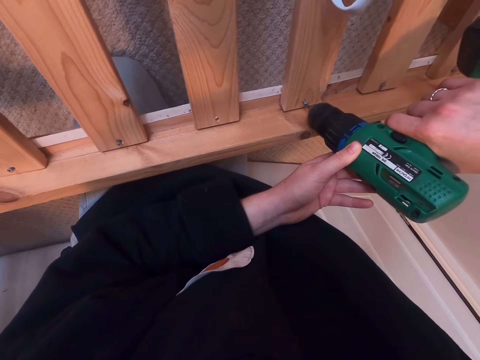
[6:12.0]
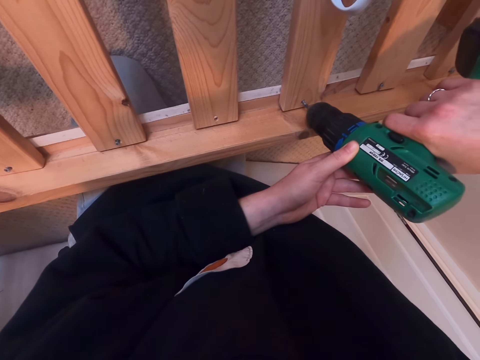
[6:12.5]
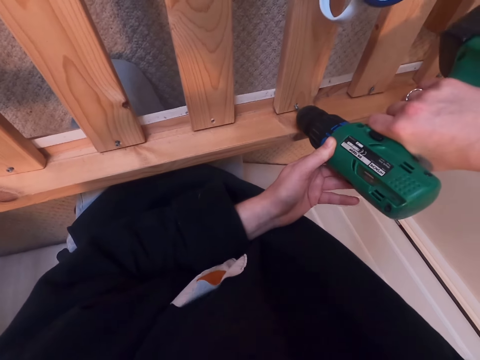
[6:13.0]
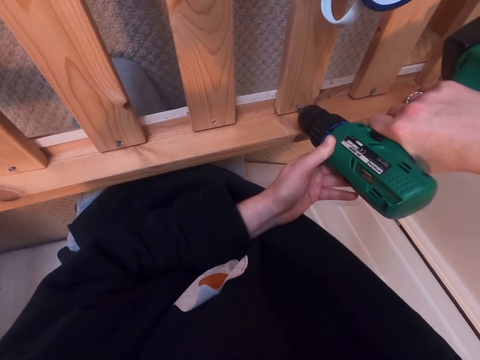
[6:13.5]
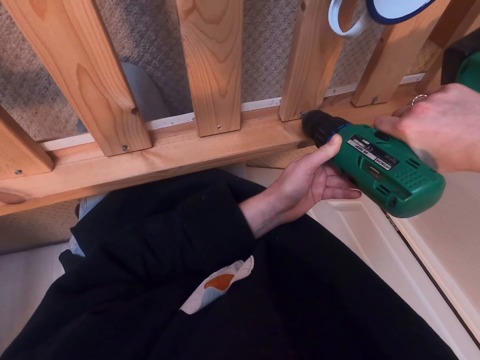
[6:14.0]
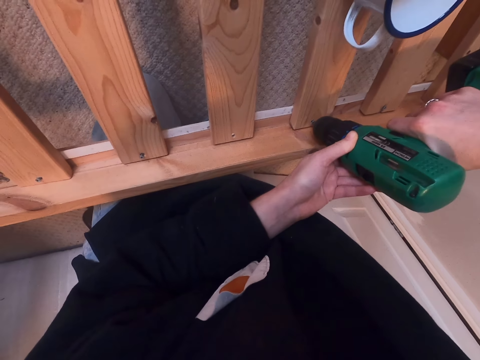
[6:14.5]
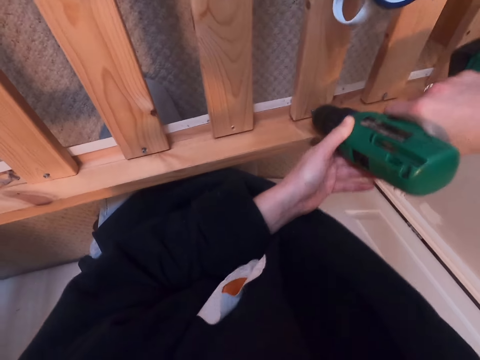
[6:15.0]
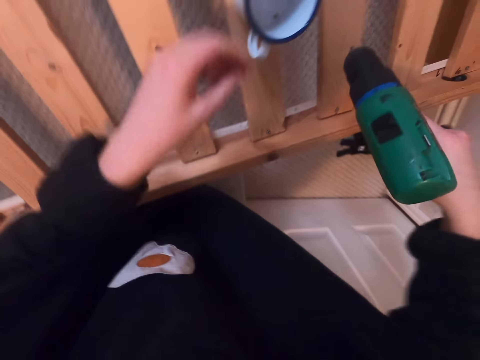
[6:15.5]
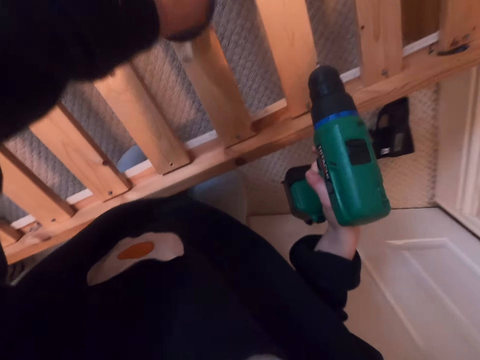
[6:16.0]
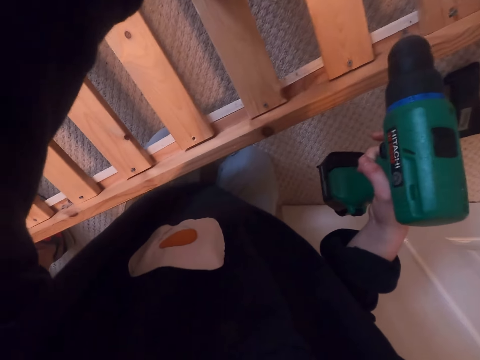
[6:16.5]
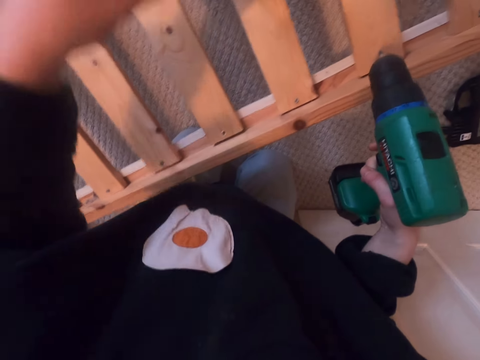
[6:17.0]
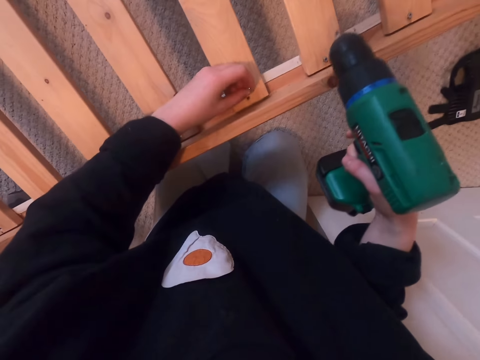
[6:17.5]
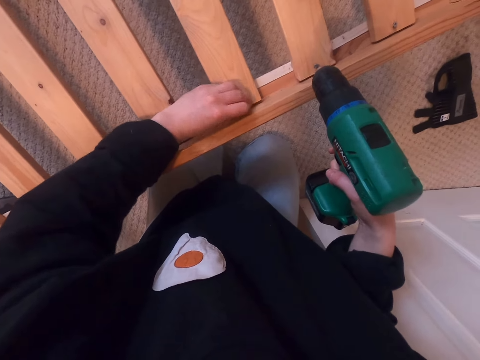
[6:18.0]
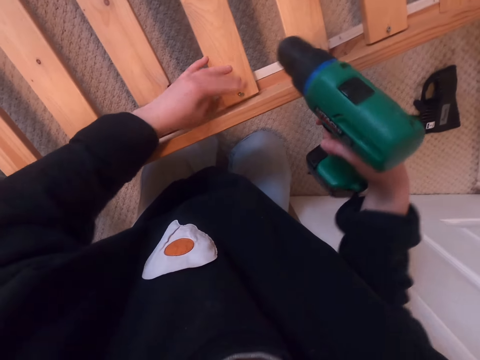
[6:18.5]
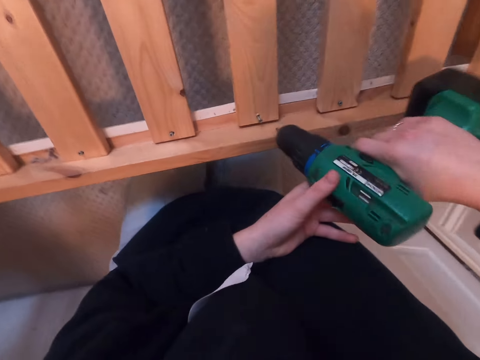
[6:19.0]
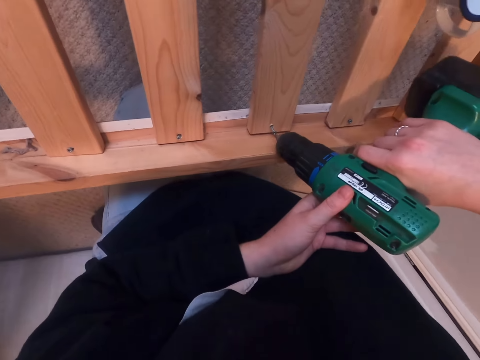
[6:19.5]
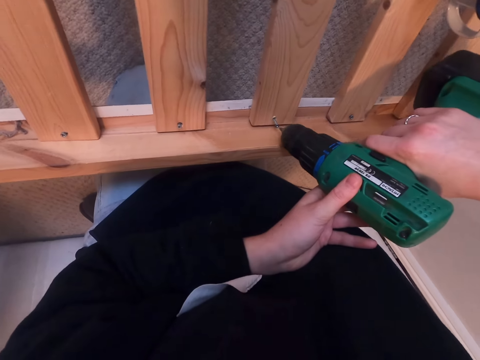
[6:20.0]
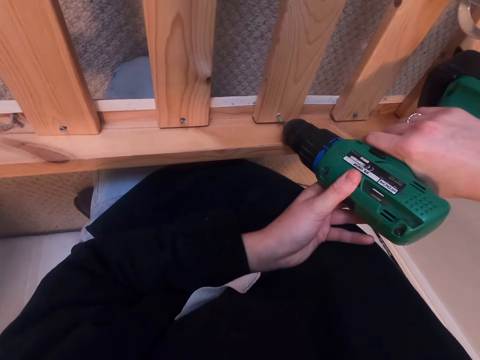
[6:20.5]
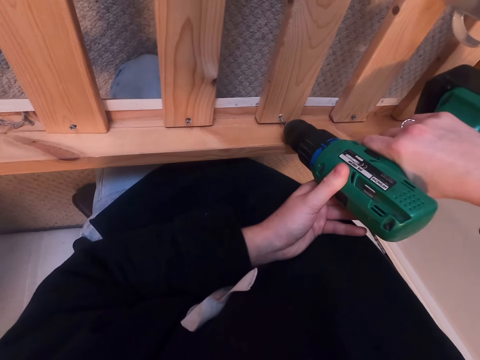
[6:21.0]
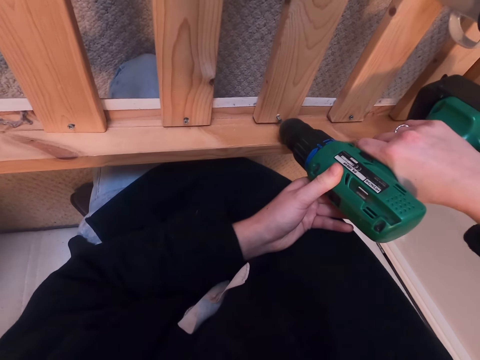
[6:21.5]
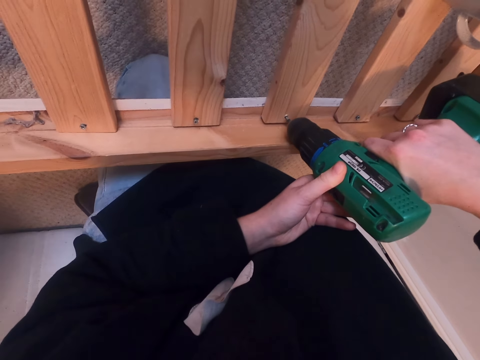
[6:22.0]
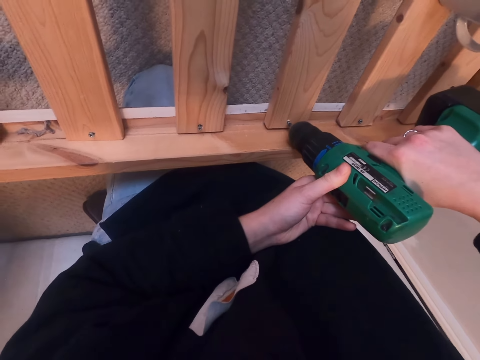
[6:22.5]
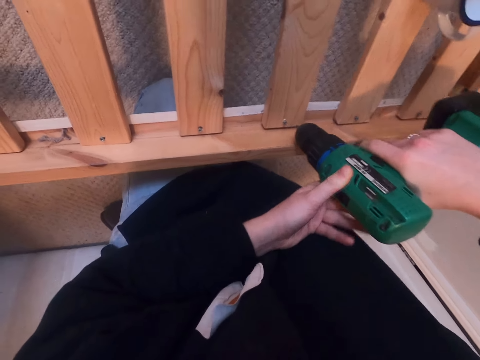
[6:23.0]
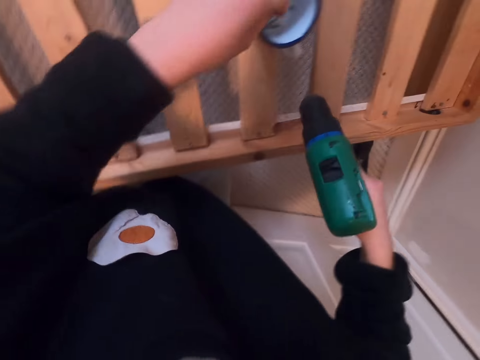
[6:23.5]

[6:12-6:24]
The camera wearer picks up the nail in the cup. They put the nail in the hole of the bed. They drill the nail in the wooden part of the bed.

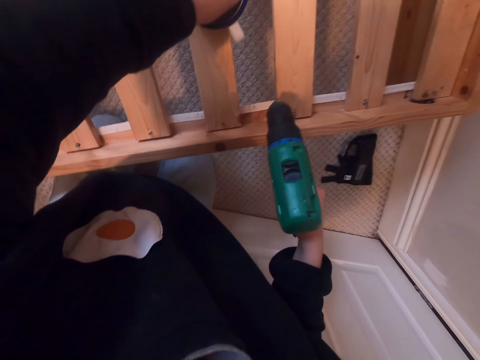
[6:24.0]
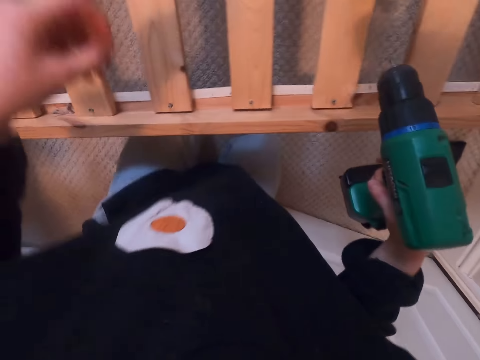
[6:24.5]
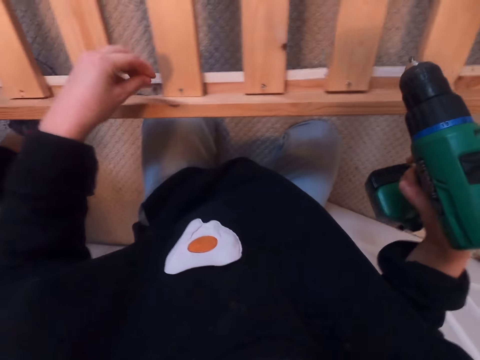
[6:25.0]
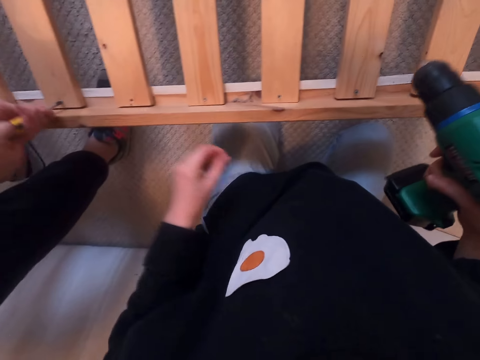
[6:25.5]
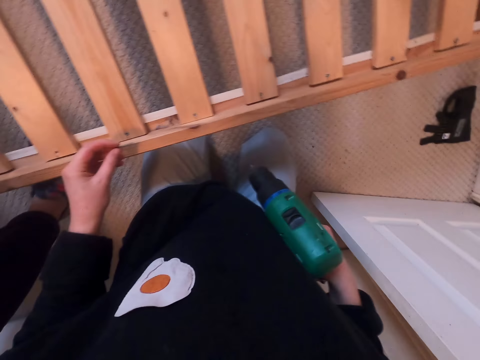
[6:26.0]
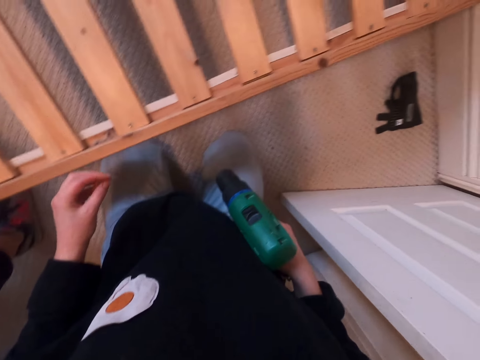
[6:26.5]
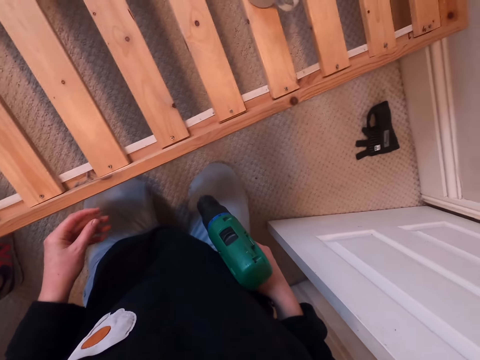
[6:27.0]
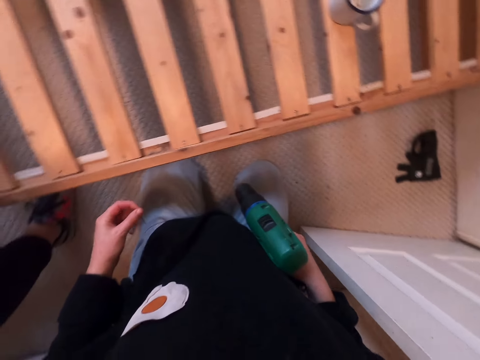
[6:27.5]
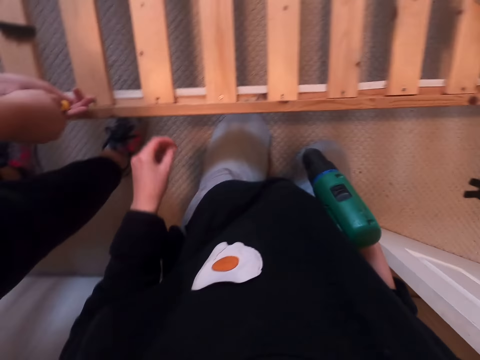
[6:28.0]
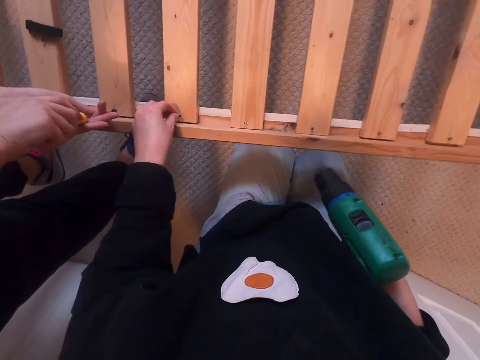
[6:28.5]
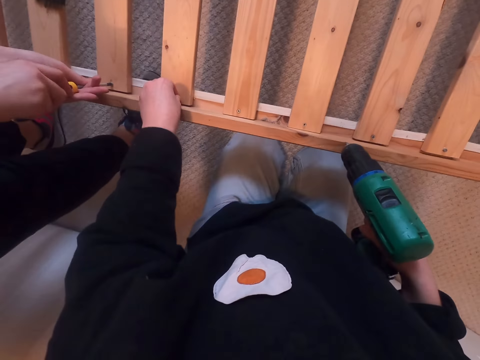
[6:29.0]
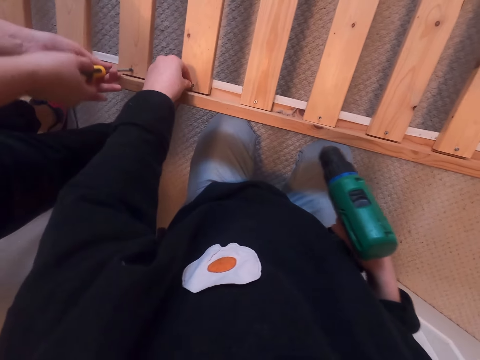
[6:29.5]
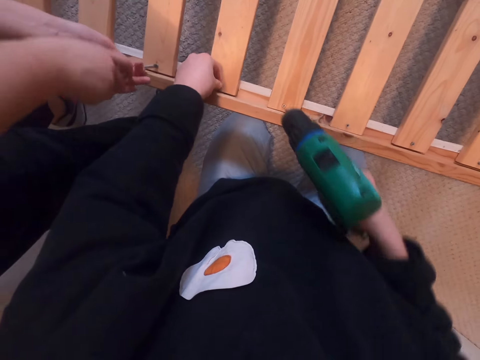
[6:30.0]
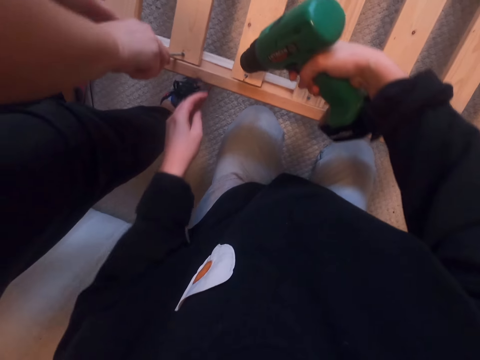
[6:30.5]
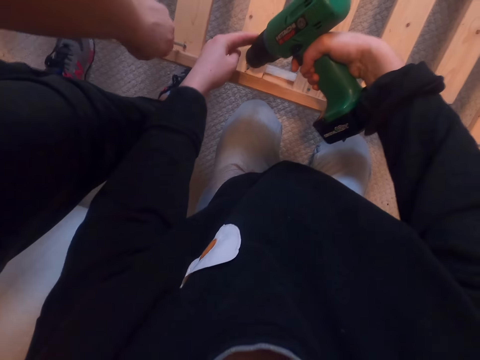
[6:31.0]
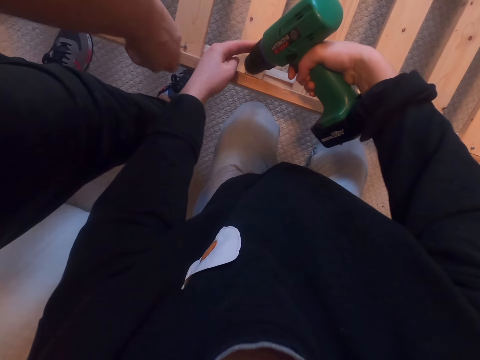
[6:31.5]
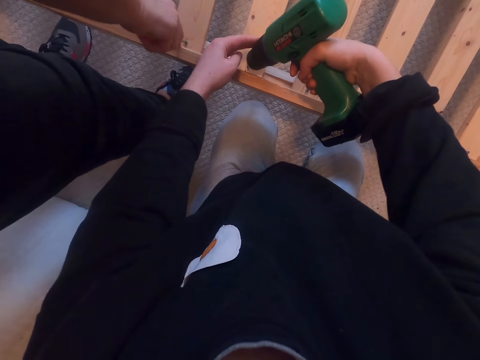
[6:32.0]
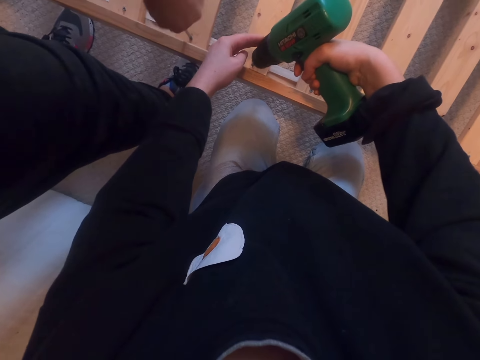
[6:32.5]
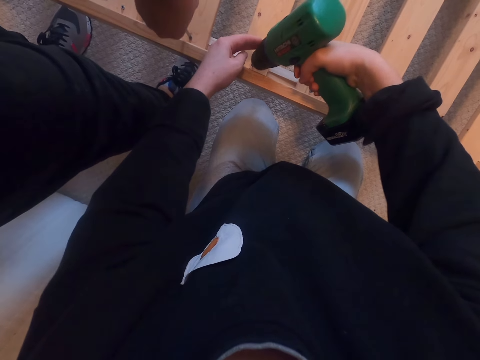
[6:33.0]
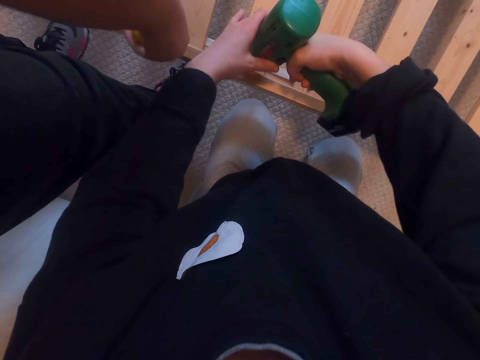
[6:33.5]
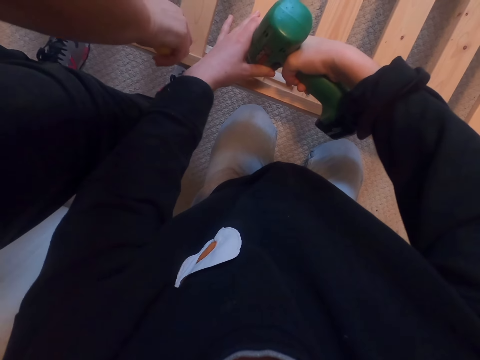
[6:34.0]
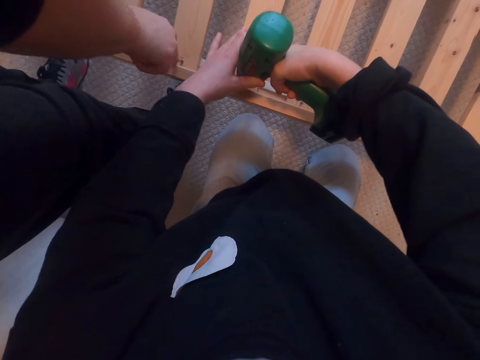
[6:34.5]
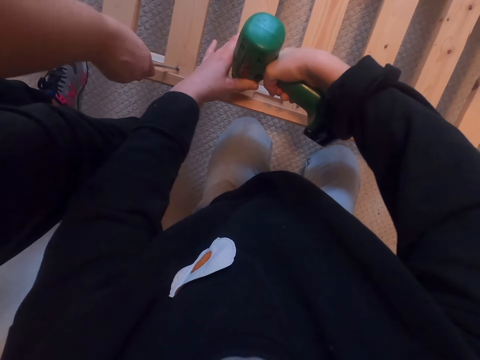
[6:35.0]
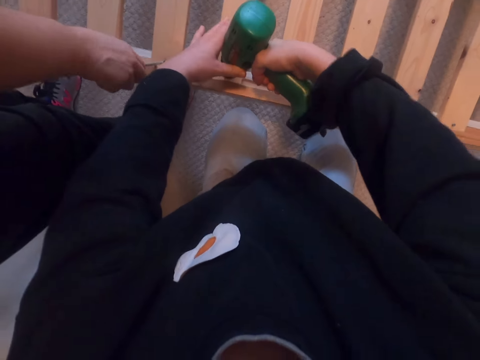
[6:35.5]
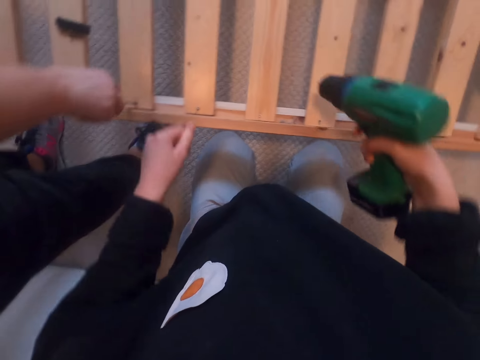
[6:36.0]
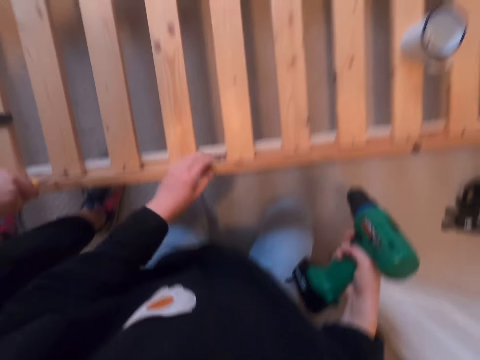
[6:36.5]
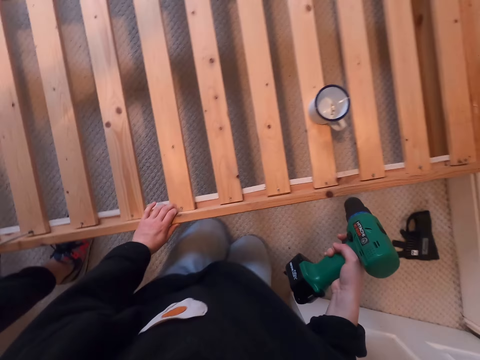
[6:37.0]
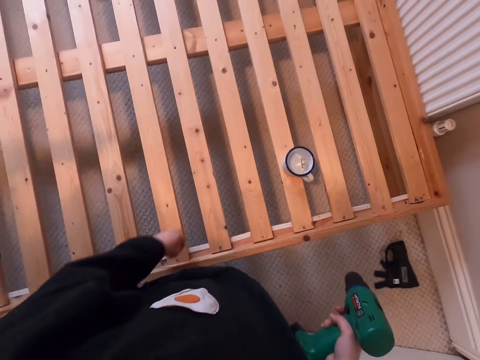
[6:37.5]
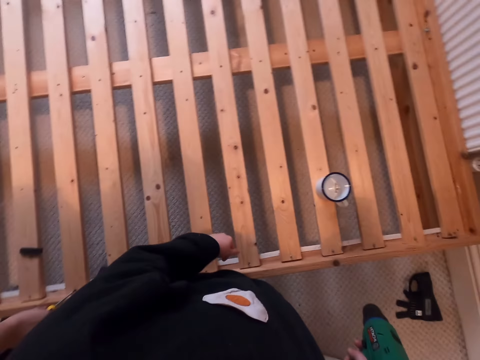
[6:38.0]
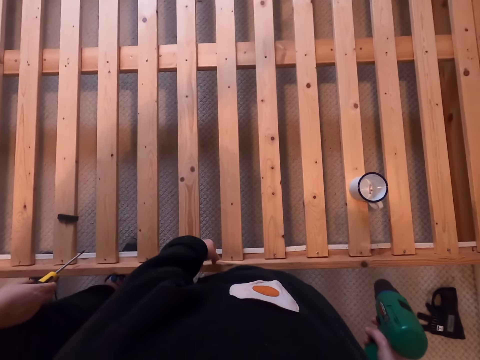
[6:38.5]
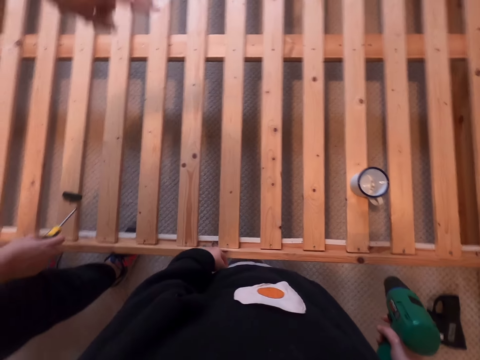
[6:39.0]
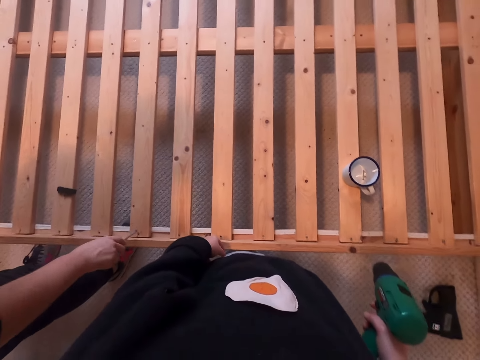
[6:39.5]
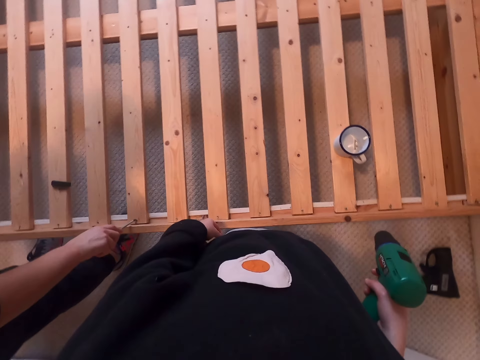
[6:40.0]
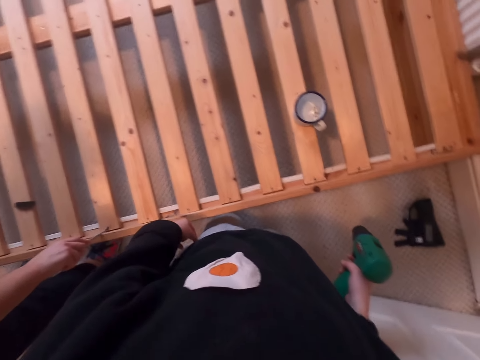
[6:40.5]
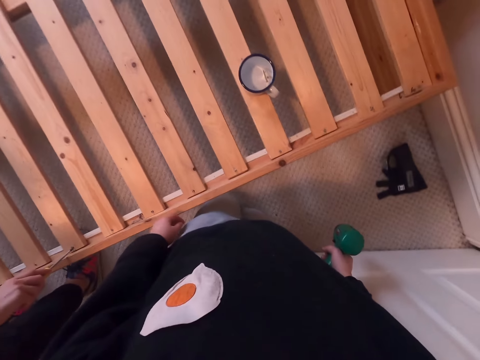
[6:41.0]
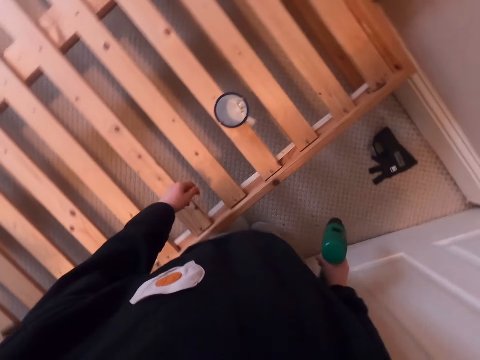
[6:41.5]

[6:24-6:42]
The camera wearer picks up the nail in the cup. A man stands beside the wood. The camera wearer stares at the bed. The man drives the screw into the wood. The camera wearer puts the nail in the hole of the bed. They drill the nail in the wooden part of the bed. They move towards the cup. They stare at the bed. The man moves his hand.
